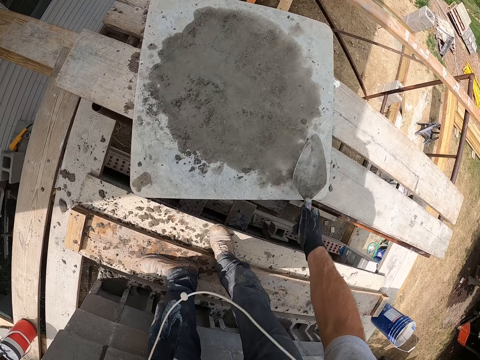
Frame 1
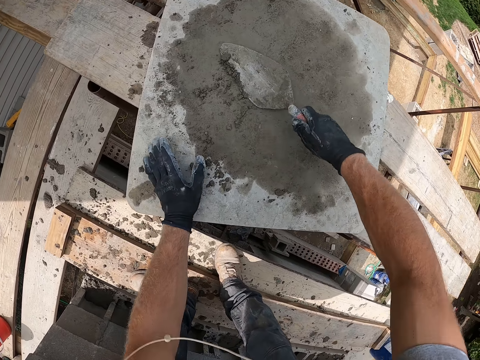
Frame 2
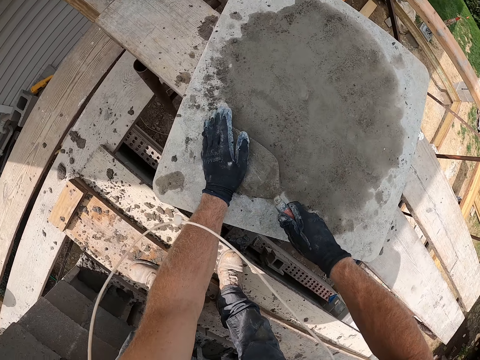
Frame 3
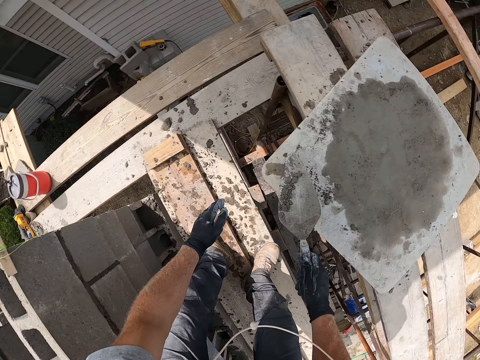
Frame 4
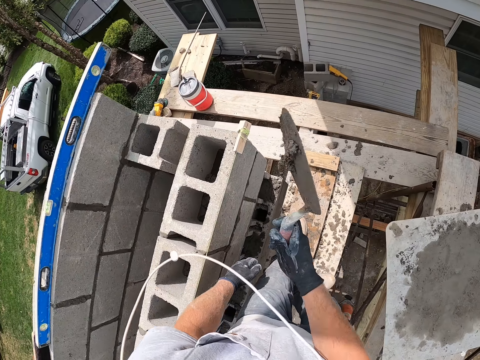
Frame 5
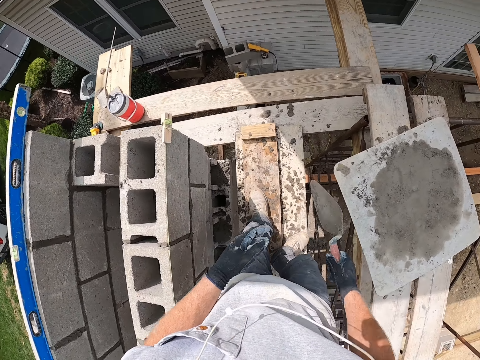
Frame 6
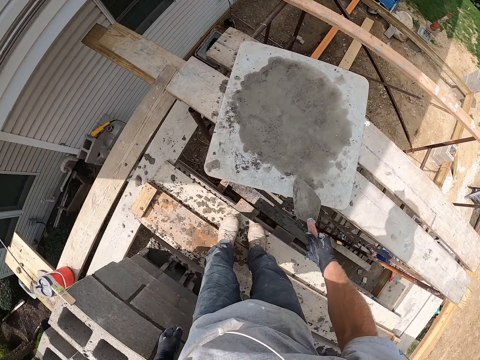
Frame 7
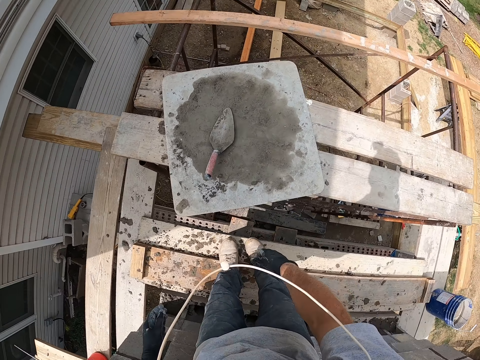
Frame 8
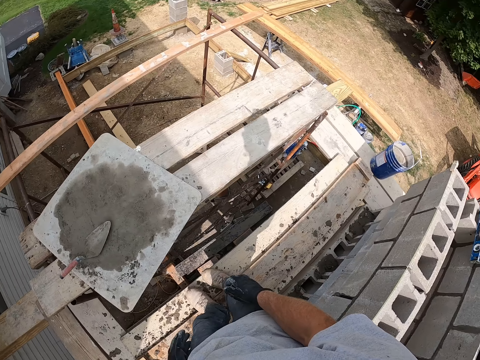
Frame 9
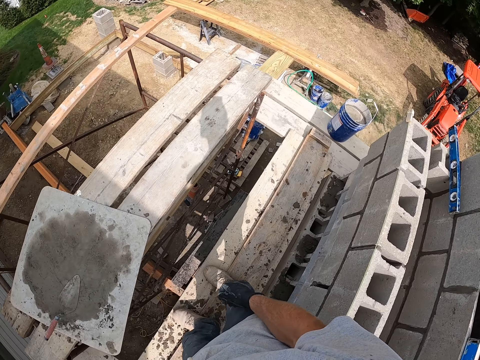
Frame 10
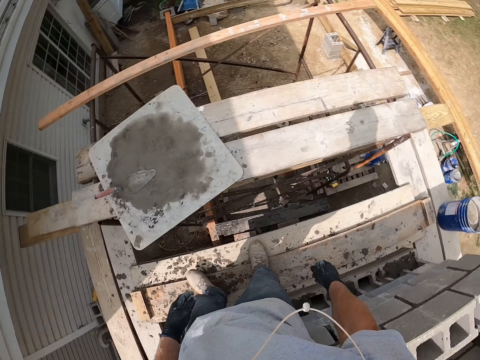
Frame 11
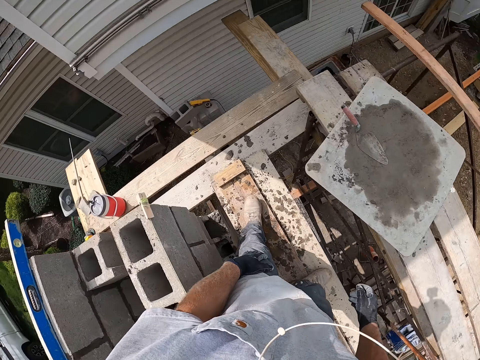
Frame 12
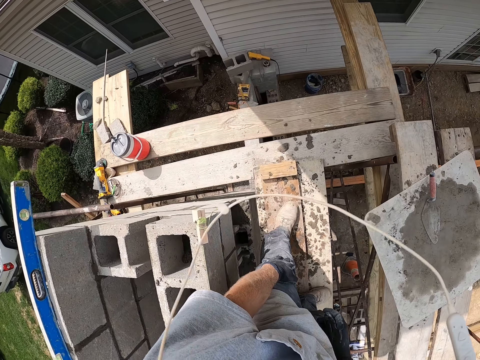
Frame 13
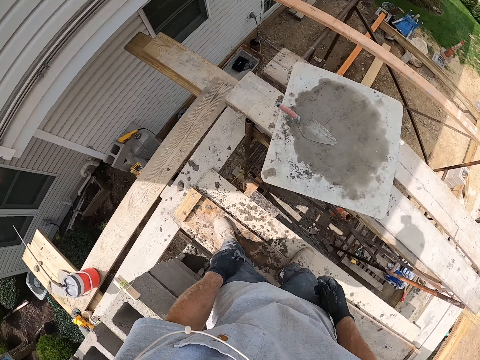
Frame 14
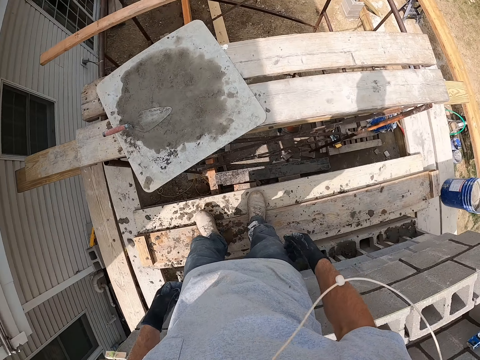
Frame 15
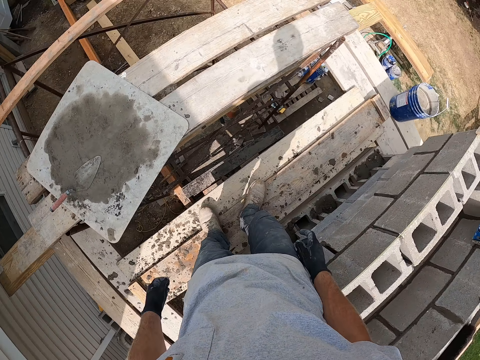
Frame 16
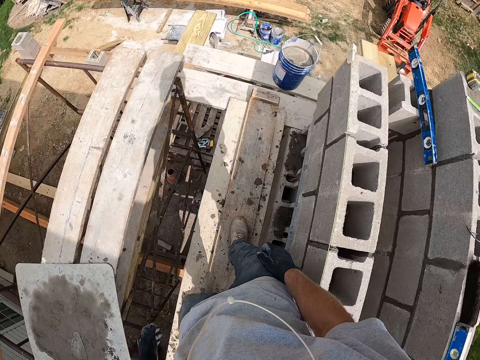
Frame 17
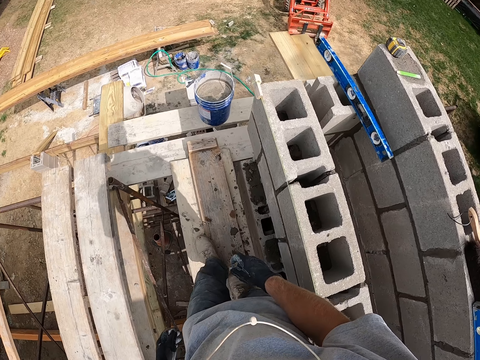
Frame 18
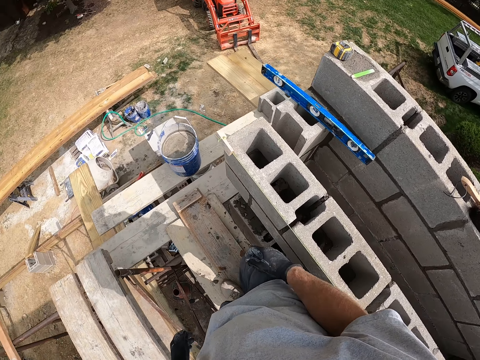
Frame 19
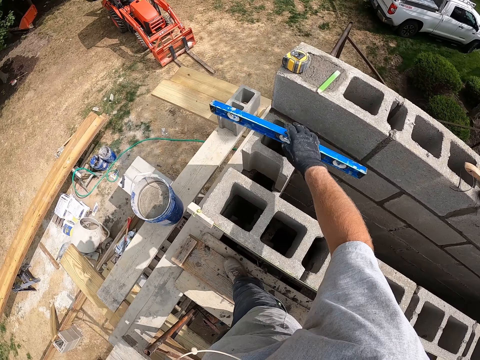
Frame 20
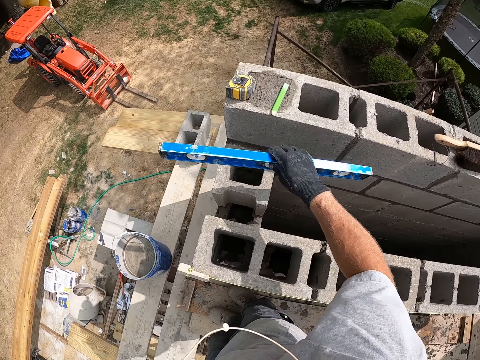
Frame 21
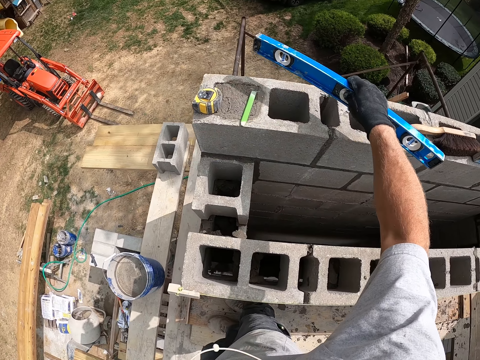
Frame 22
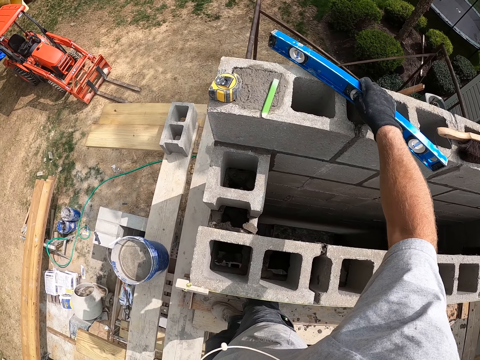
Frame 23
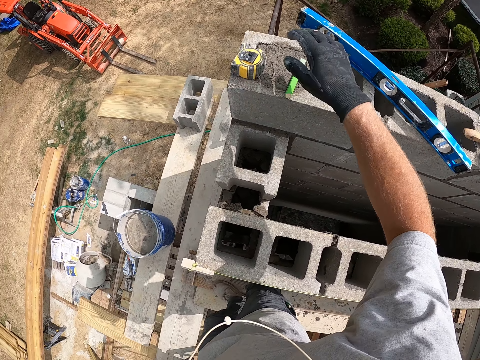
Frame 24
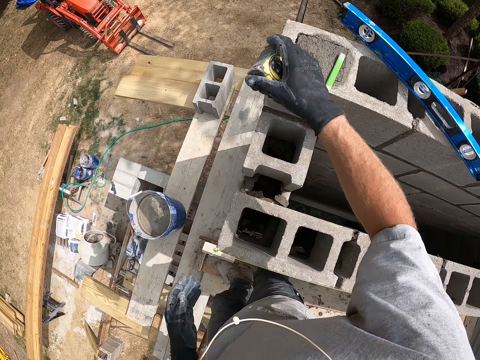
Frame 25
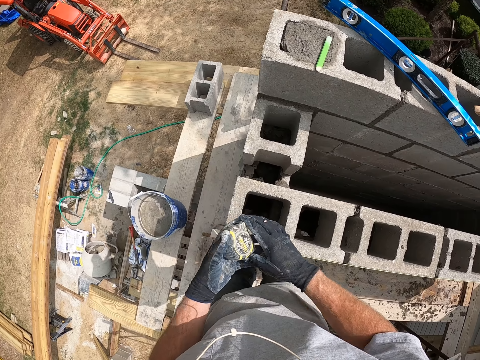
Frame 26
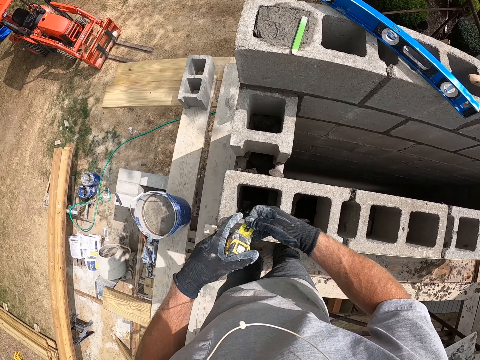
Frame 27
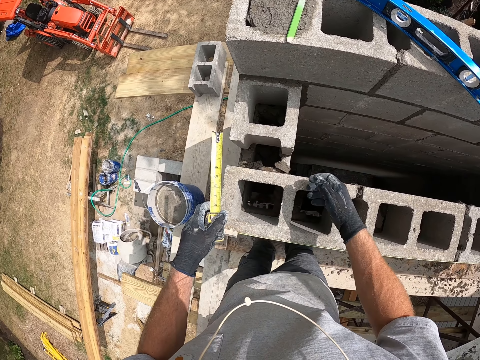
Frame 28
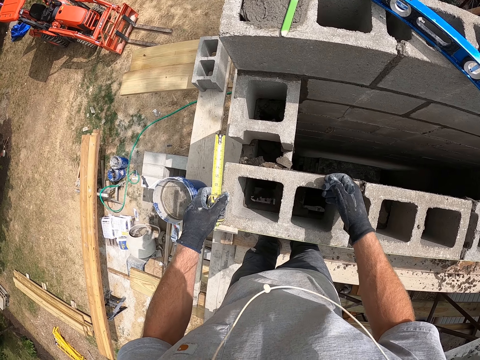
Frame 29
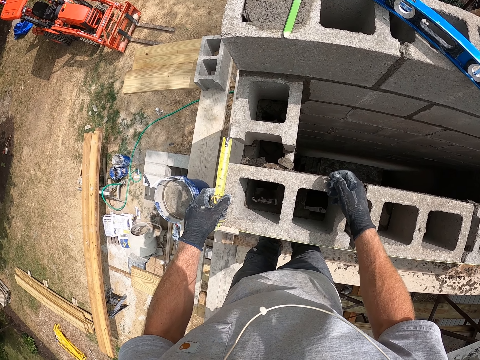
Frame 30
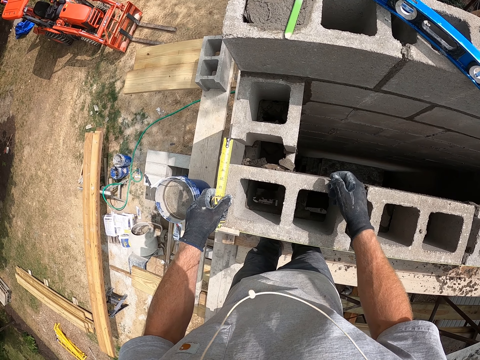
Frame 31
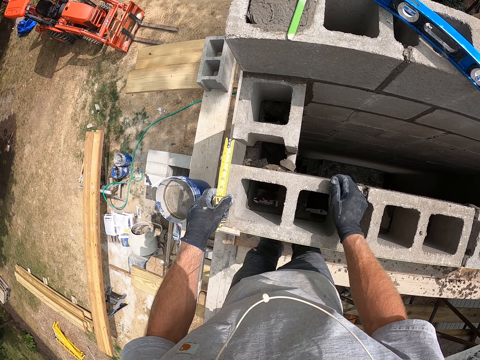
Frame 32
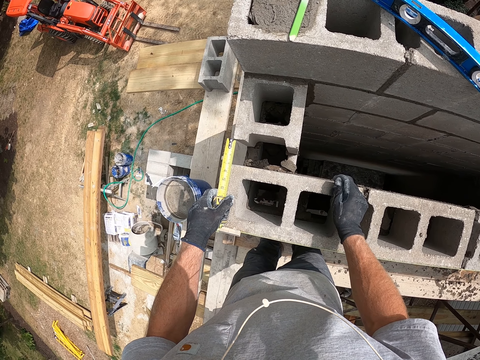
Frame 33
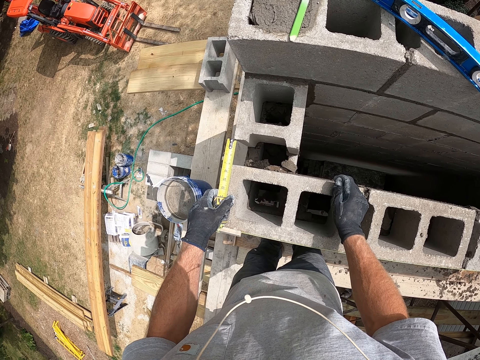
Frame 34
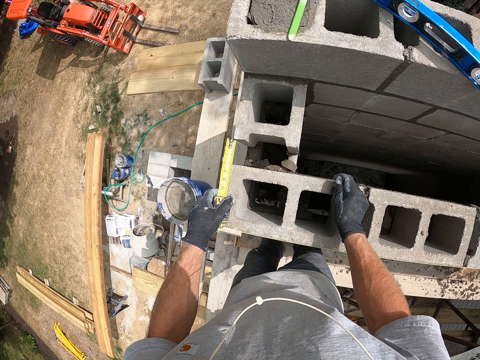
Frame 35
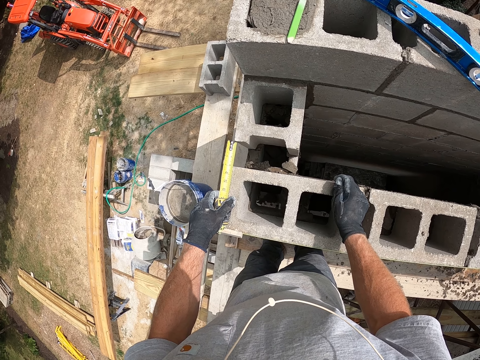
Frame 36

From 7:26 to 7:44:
The camera wearer packs cement with the trowel. She scoops the concrete with the trowel. She pours the cement into the concrete block with the trowel. She drops the trowel on the wooden surface. She stands on the scaffold and walks on the scaffold. She picks up the spirit level on the wall with her right hand. She drops the spirit level on the concrete wall. She picks up a measuring tape from the concrete wall. She pulls out the tape with her right hand. She measures the width of the concrete block. She places the measuring tape on the concrete wall.

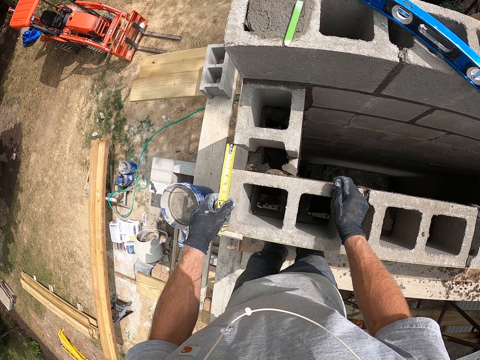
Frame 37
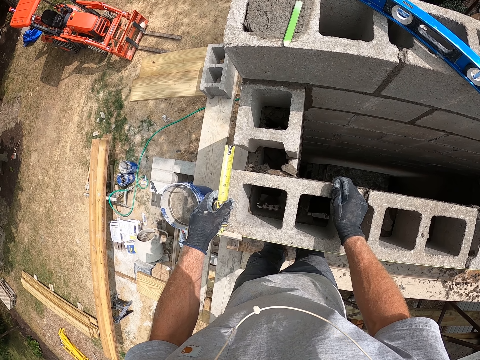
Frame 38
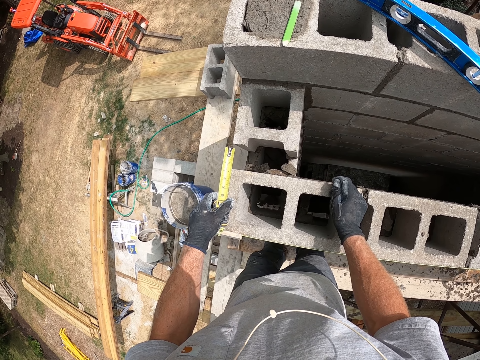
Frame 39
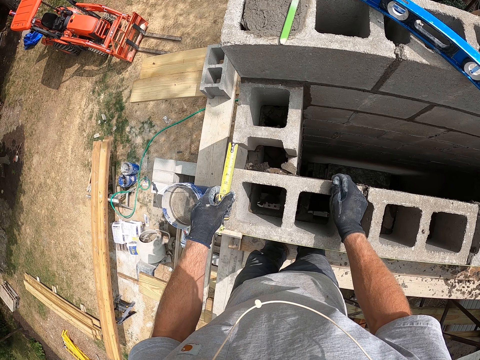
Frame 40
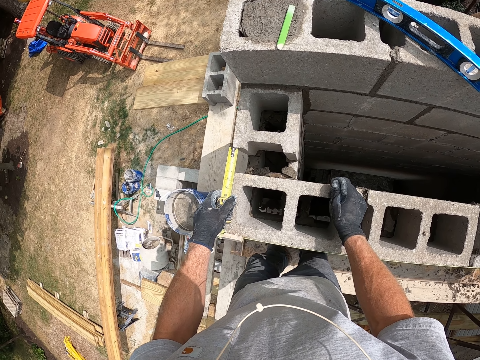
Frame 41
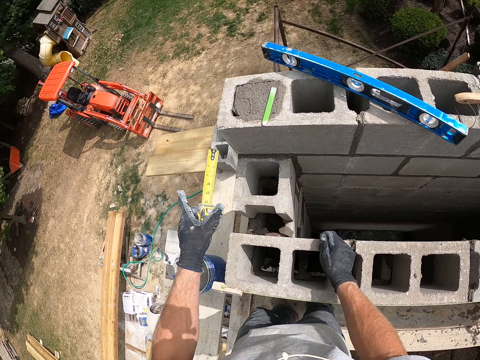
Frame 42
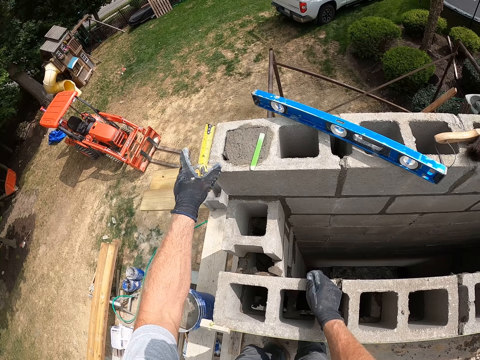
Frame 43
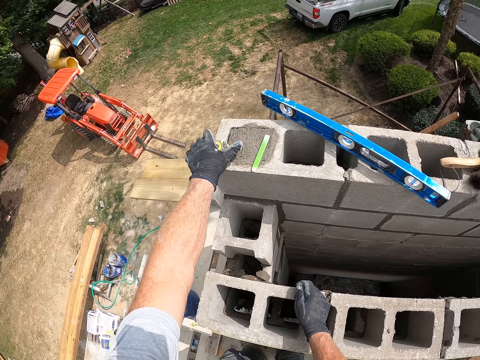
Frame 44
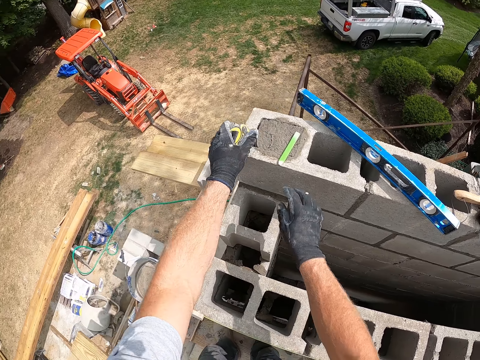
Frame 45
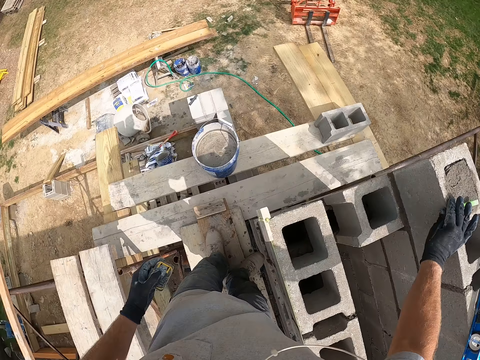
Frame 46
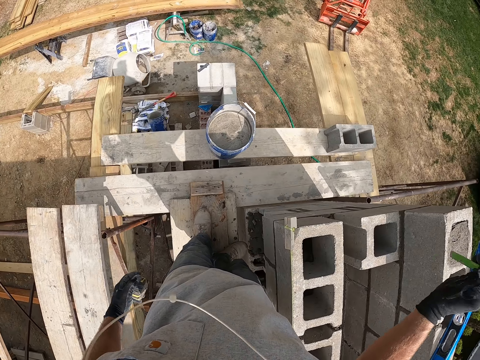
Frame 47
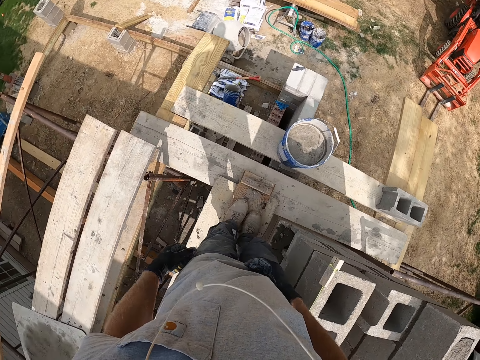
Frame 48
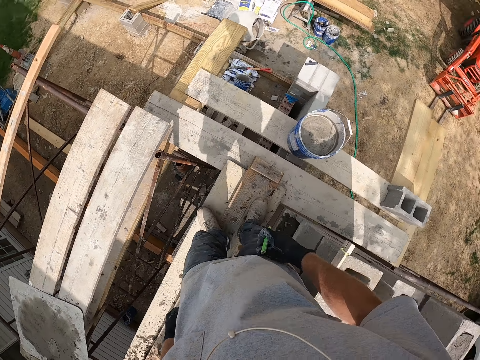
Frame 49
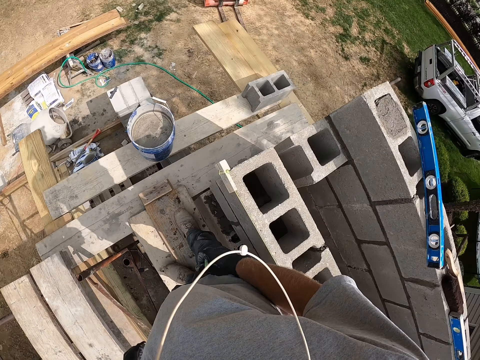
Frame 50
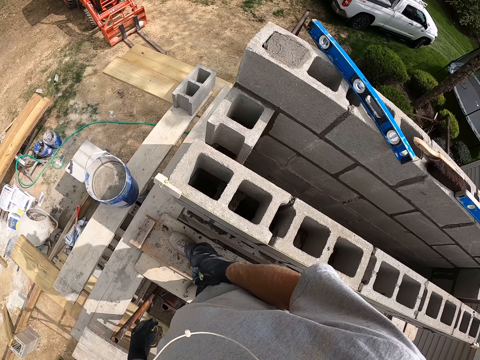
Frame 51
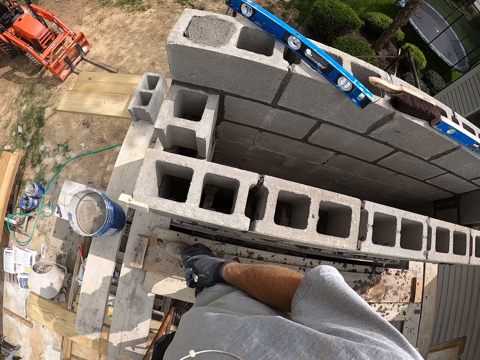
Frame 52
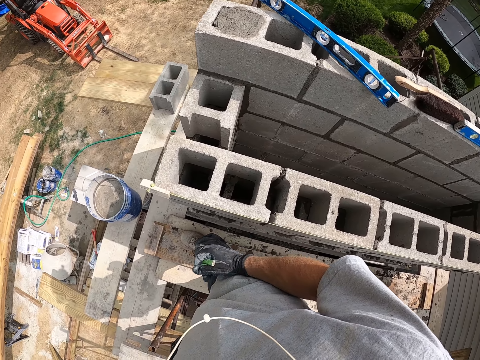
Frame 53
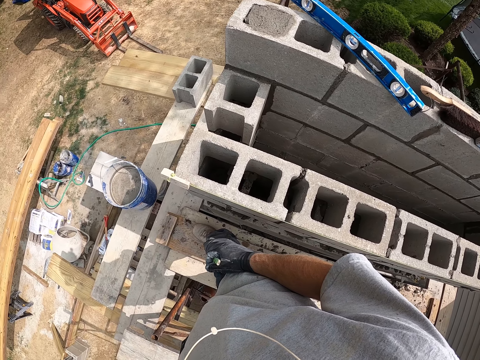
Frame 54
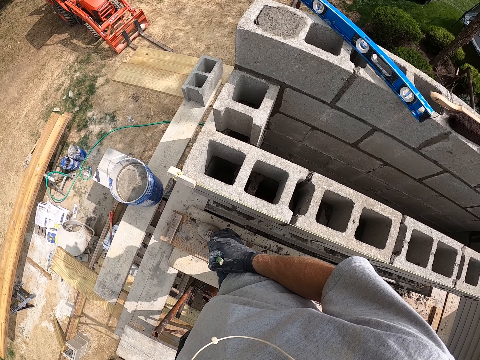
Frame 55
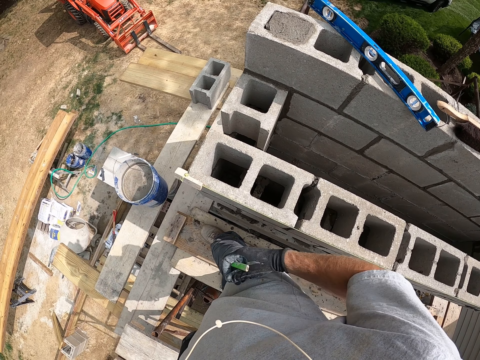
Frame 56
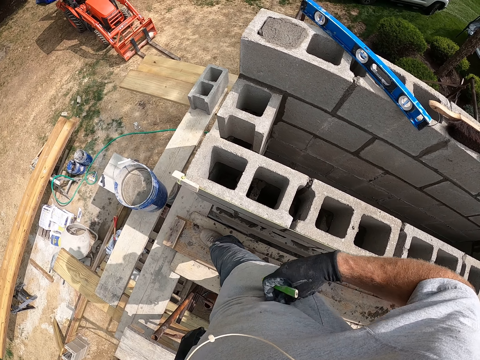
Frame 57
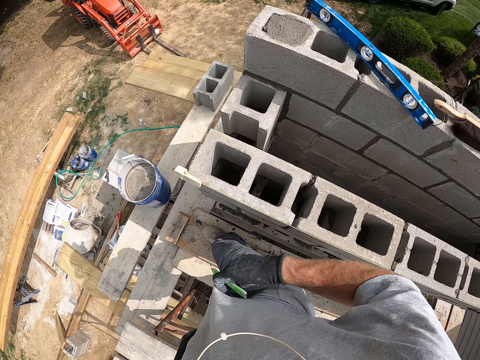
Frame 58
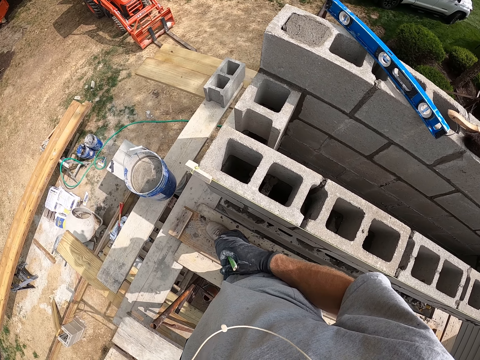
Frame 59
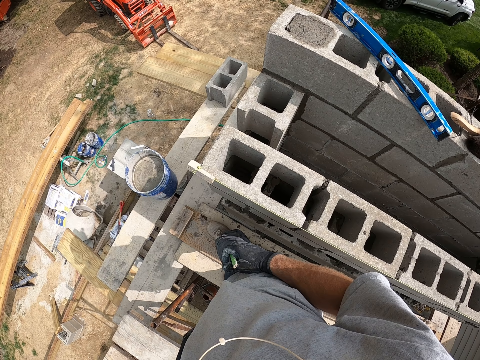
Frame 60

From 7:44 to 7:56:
The camera wearer moves the measuring tape on the concrete wall. He picks up the marker on the concrete wall. He stands on the scaffold. He adjusts his cloth with his right hand.
